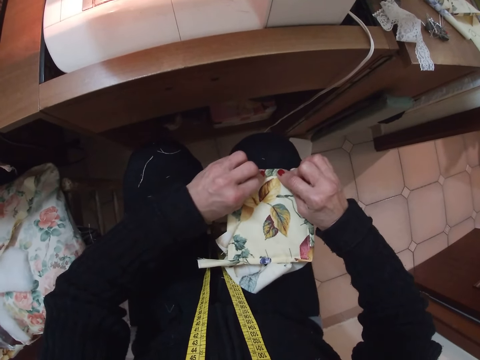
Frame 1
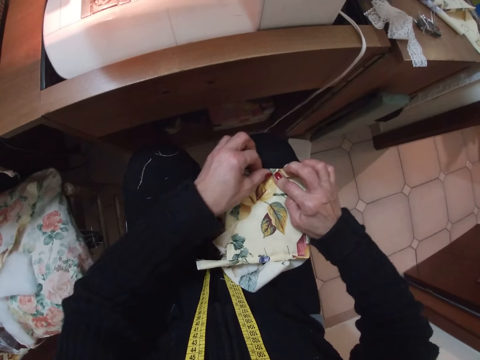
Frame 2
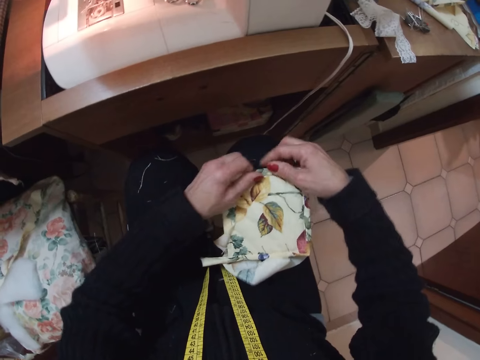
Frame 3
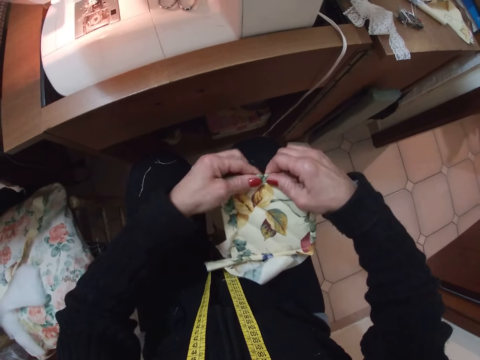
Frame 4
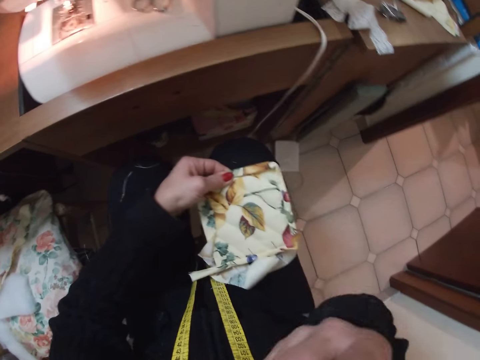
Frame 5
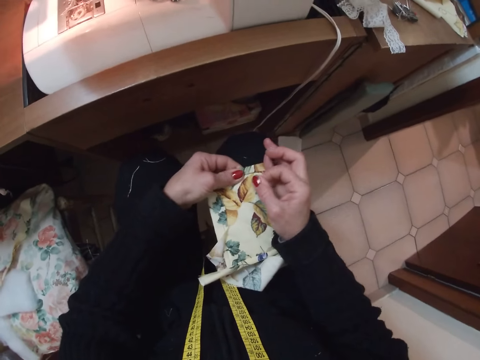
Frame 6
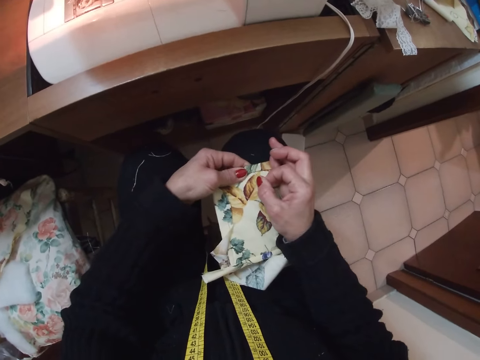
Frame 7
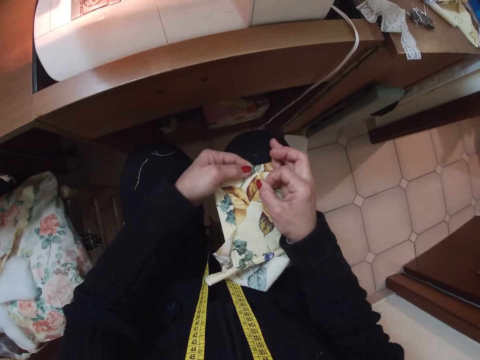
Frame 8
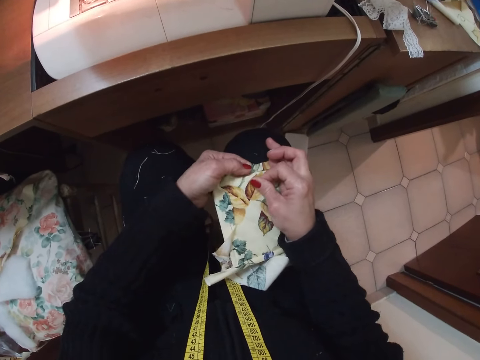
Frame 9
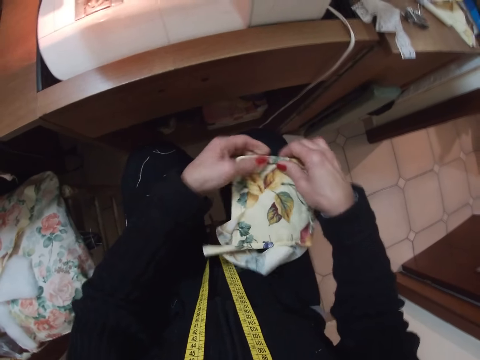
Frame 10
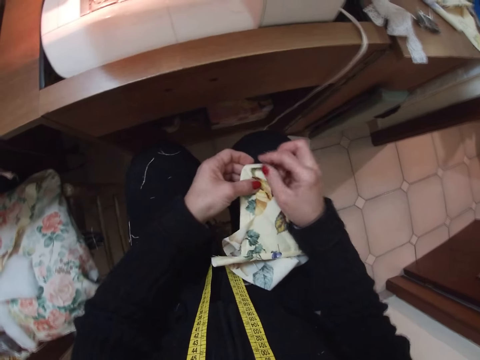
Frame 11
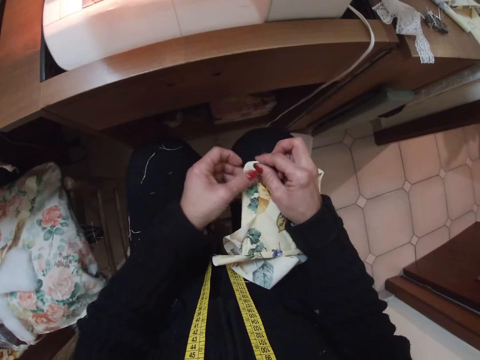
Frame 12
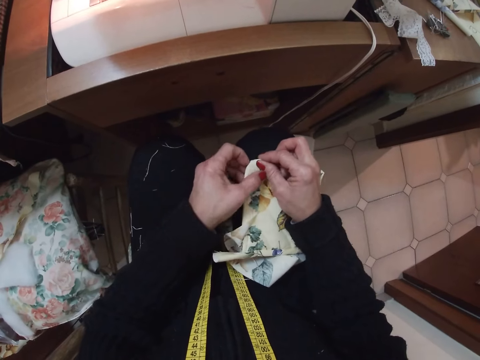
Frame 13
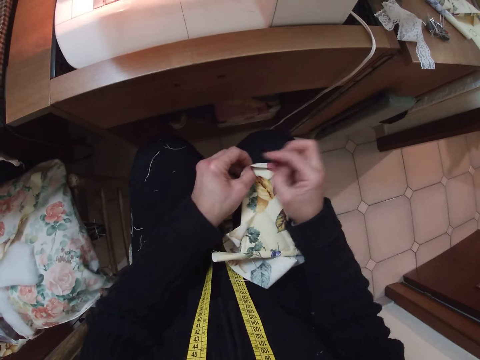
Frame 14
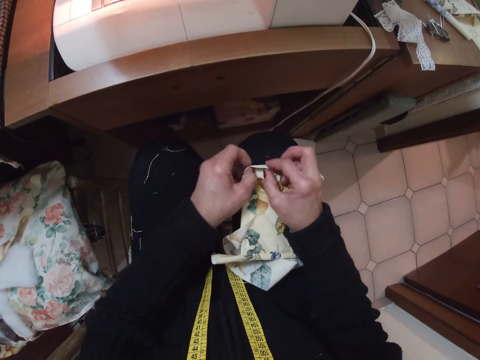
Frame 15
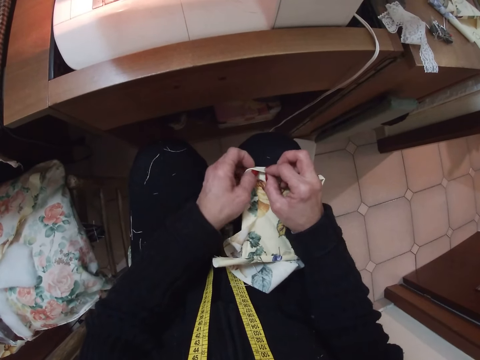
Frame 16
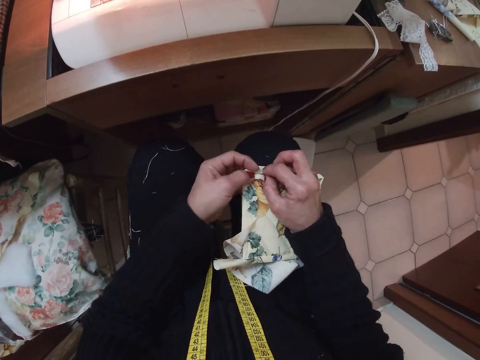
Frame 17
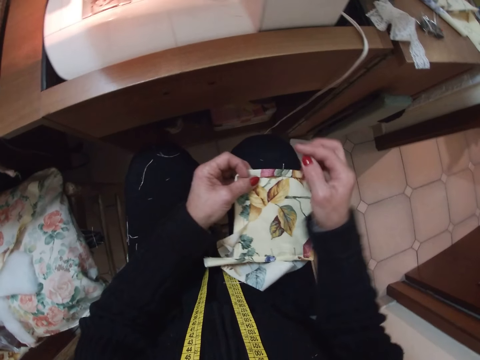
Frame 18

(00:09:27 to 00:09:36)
The camera wearer picks a needle from her body with her right hand. She fixes the needle on the cloth or fabric with her right hand. She adjusts the cloth with both hands and folds the edge of the fabric.

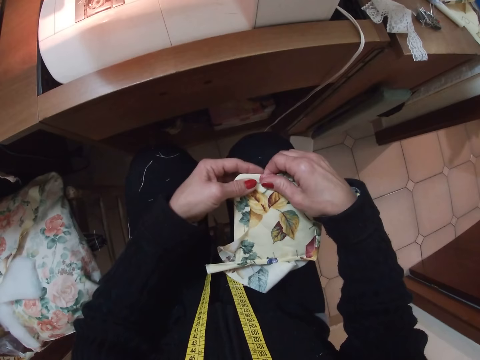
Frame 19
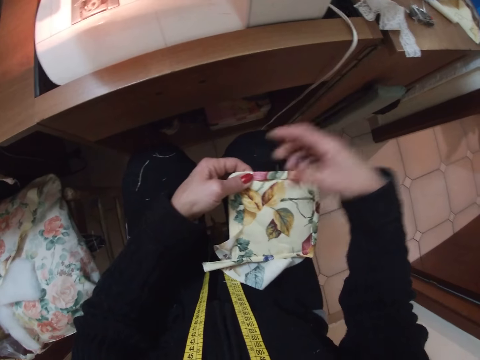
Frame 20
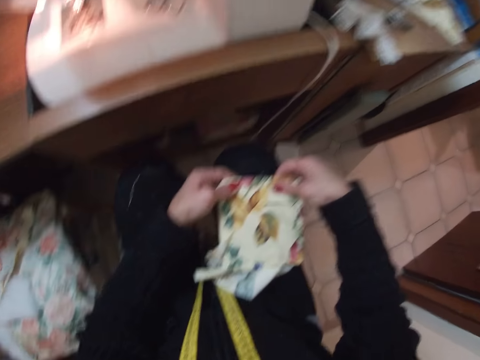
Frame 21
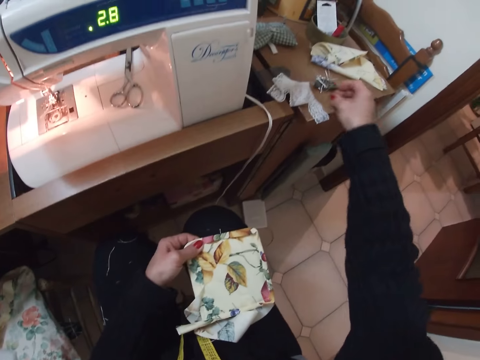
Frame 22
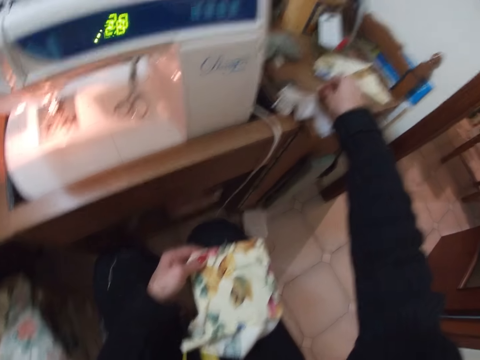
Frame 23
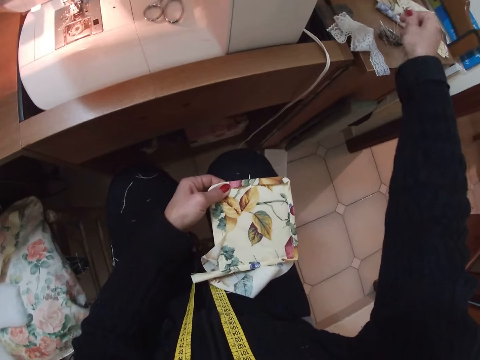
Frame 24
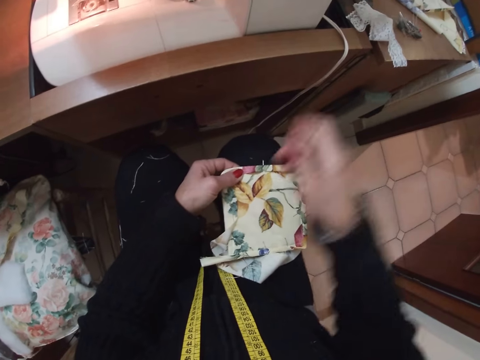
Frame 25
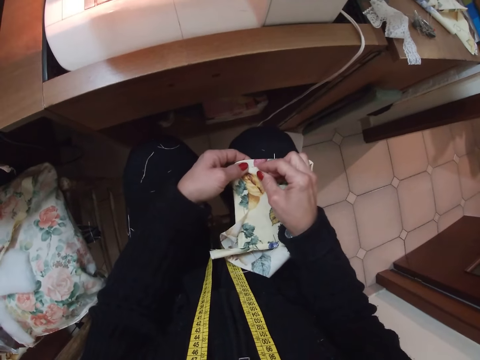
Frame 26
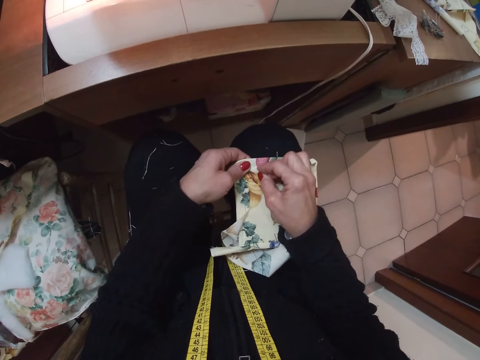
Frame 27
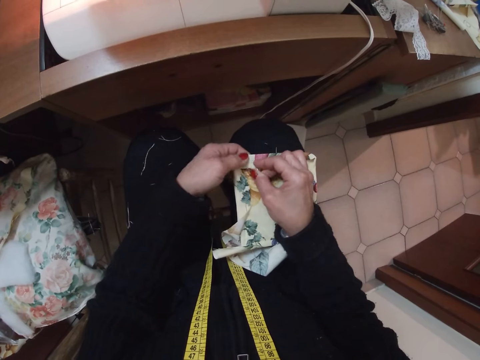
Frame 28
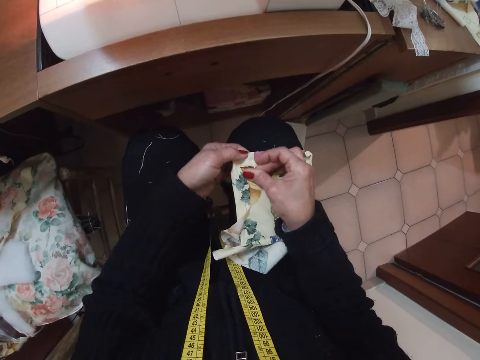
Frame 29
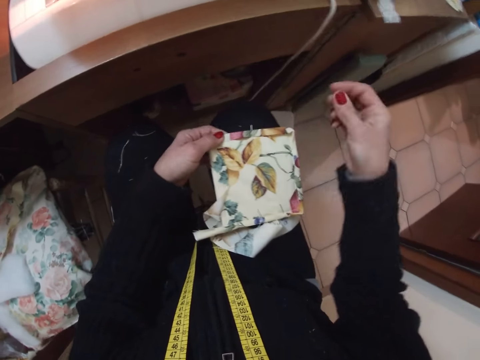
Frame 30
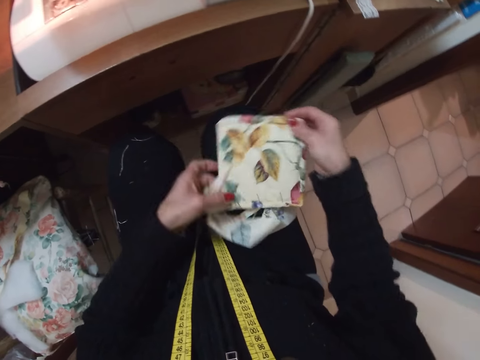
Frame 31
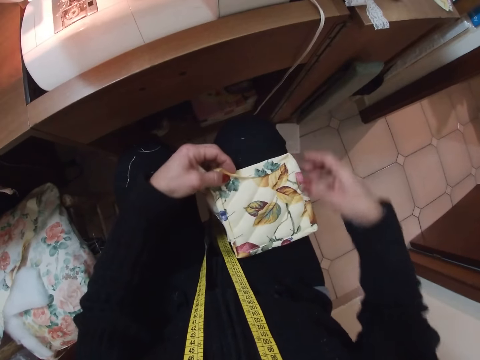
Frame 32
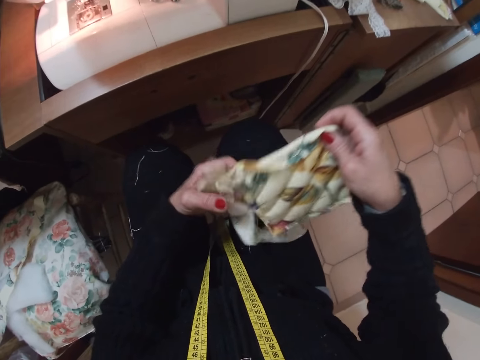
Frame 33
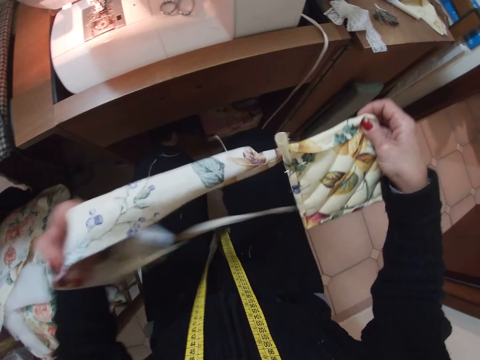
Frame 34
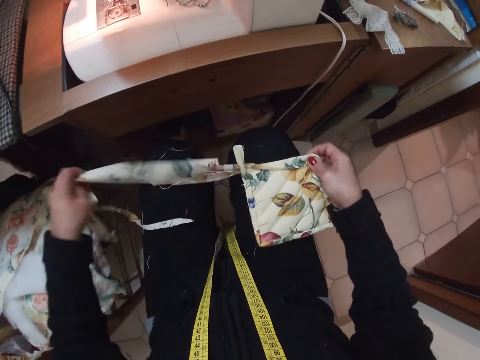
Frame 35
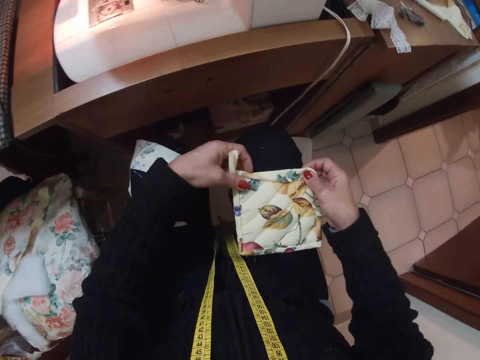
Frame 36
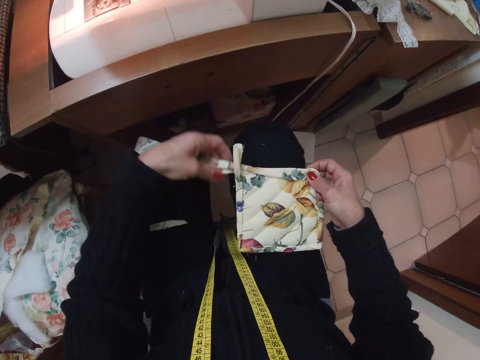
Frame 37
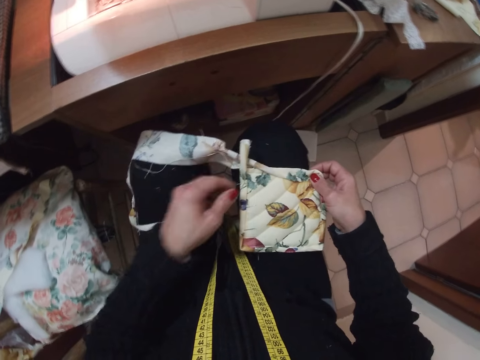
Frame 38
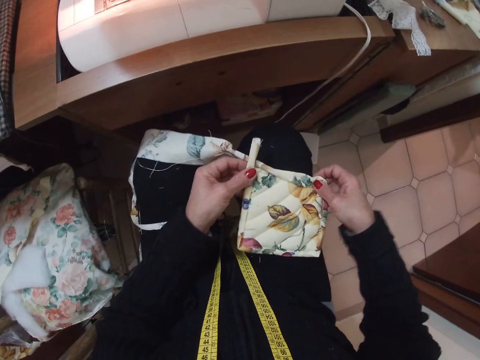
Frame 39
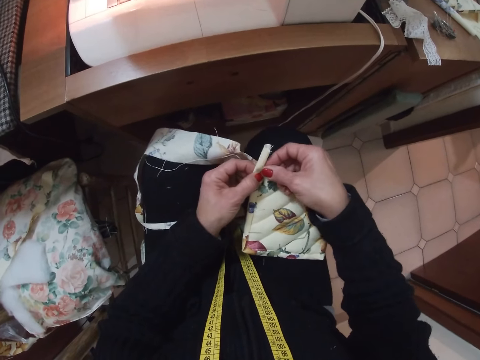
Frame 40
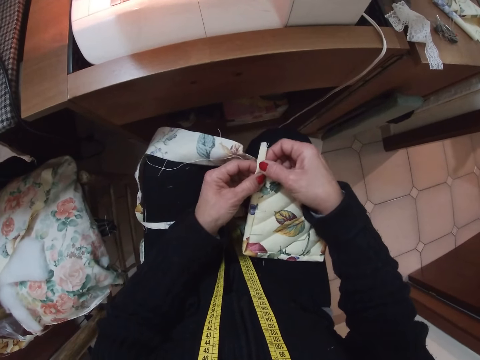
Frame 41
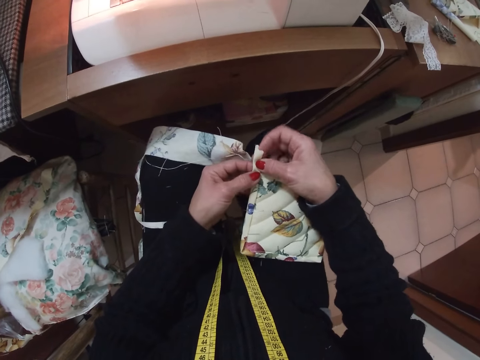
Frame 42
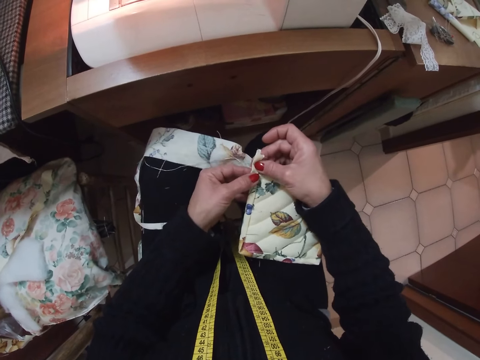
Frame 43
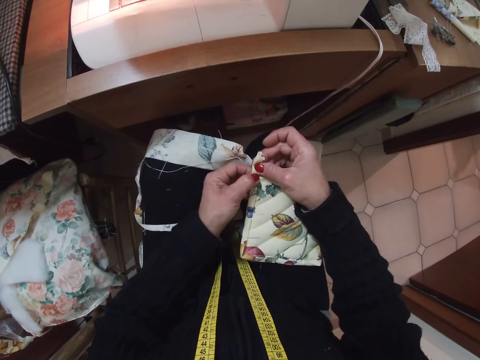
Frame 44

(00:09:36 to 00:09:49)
The camera wearer picks a needle from the table with her right hand. She fixes the needle on the cloth or fabric with her right hand. She adjusts the cloth with both hands. She turns the fabric, lifts the fabric, pulls the fabric and places the fabric on her thigh. She folds the edge of the fabric.

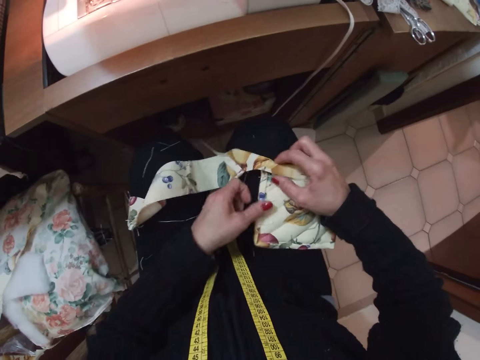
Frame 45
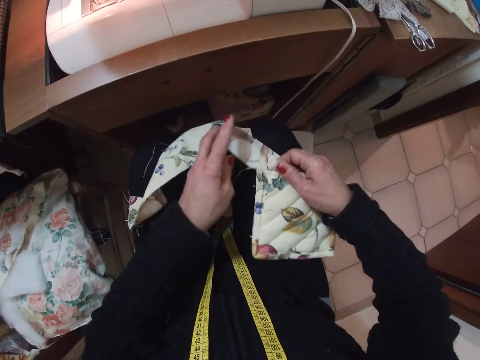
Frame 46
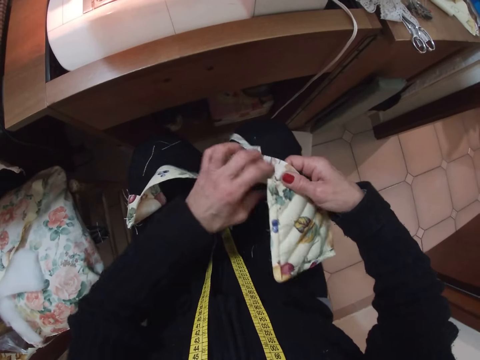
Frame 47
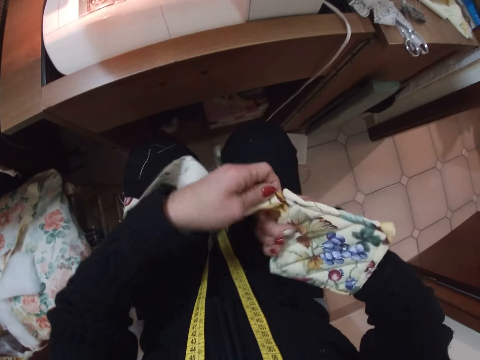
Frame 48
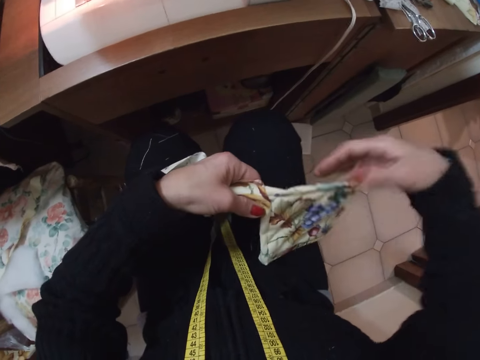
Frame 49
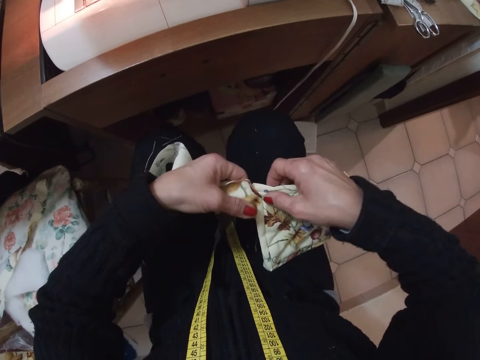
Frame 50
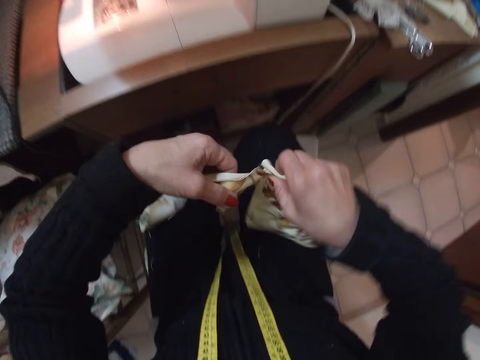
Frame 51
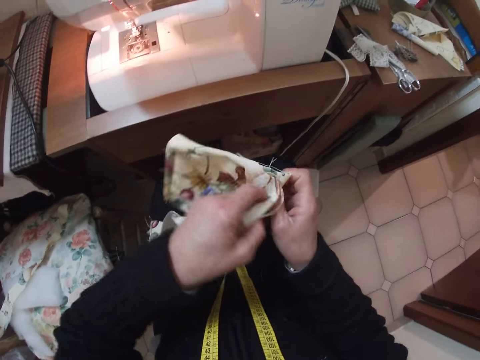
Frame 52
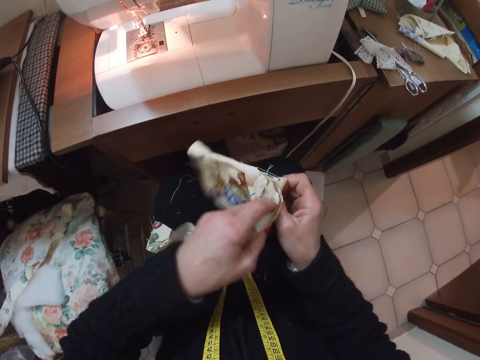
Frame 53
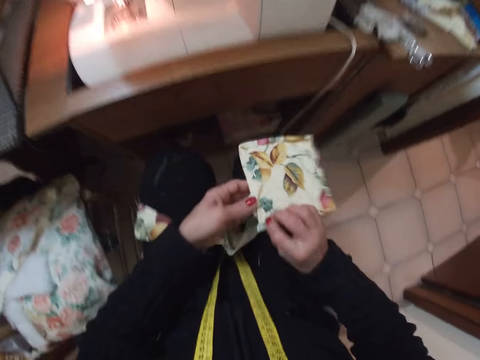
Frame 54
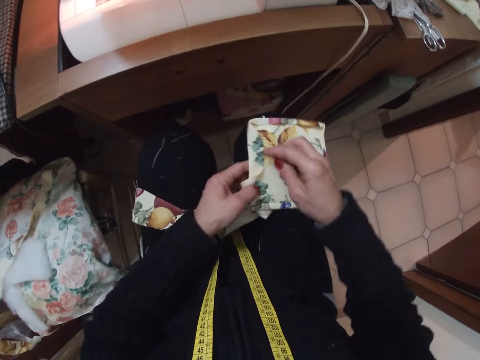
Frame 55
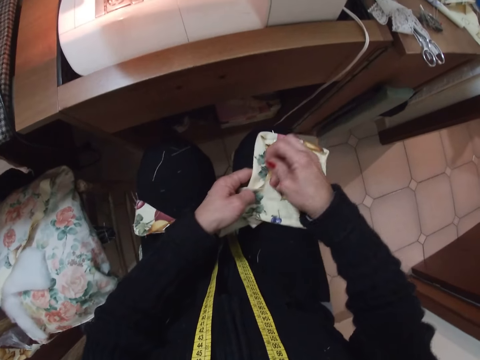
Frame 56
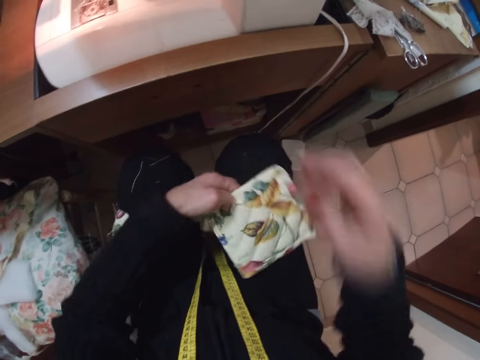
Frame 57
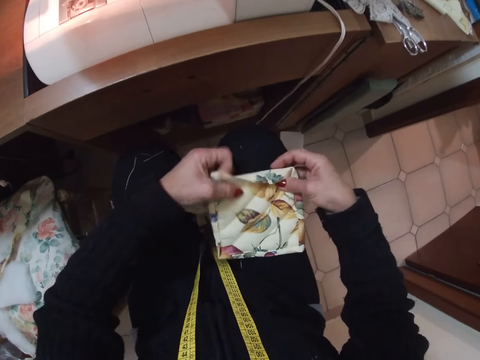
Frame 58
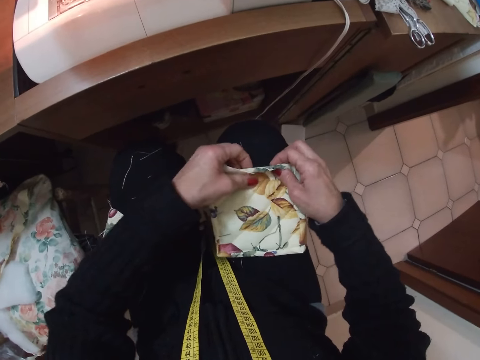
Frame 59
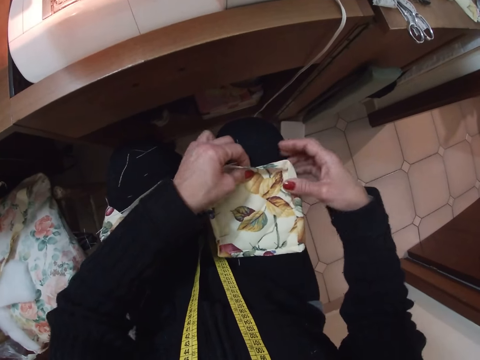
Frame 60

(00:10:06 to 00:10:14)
The camera wearer folds the edge of the fabric. She lifts the fabric and turns the fabric. She folds the edges of the fabric. She places the fabric on her thigh. She removes a pin or needle from the fabric. She puts the needle from the cloth to her body with her right hand. She adjusts the cloth with both hands and folds the edges of the fabric.
